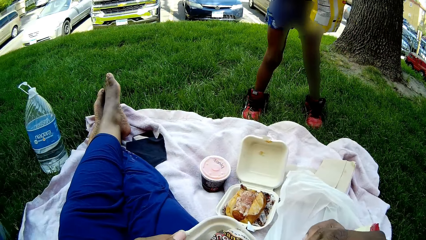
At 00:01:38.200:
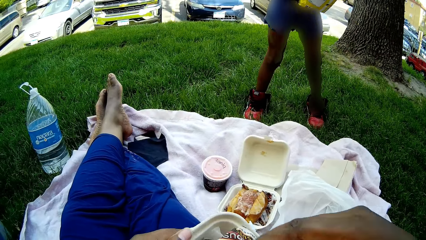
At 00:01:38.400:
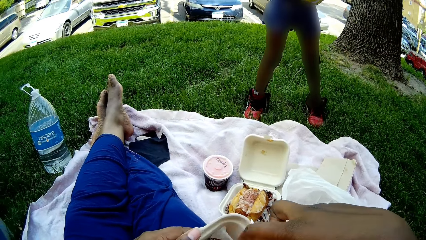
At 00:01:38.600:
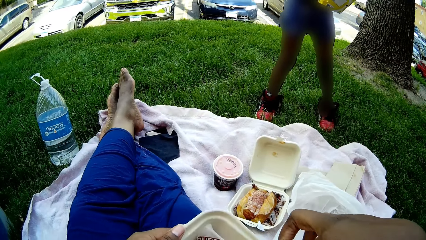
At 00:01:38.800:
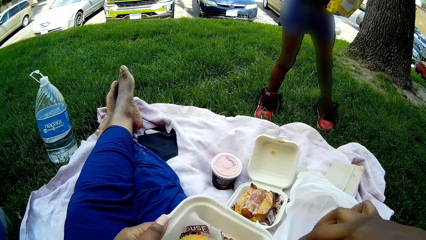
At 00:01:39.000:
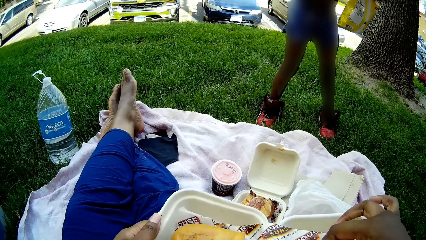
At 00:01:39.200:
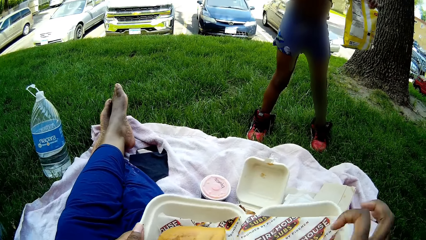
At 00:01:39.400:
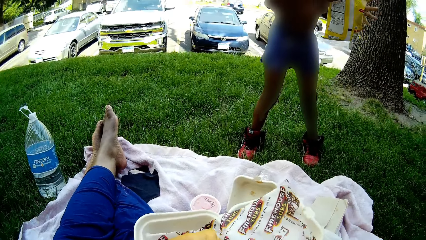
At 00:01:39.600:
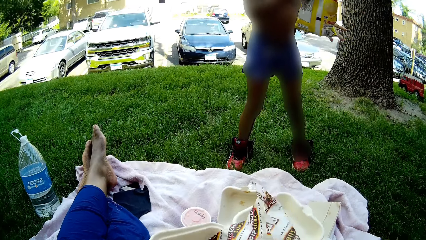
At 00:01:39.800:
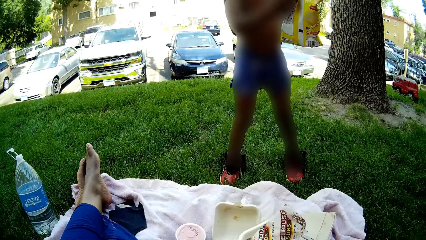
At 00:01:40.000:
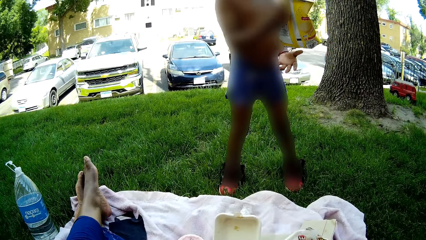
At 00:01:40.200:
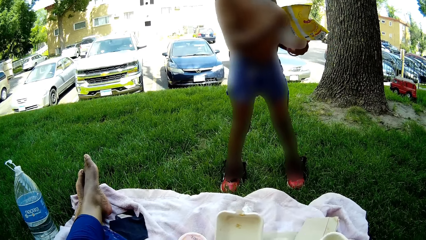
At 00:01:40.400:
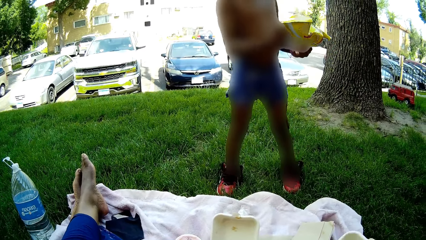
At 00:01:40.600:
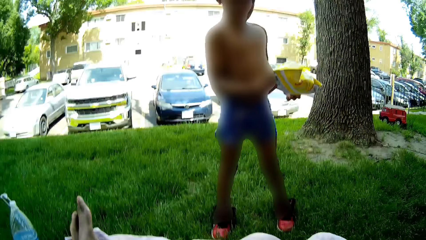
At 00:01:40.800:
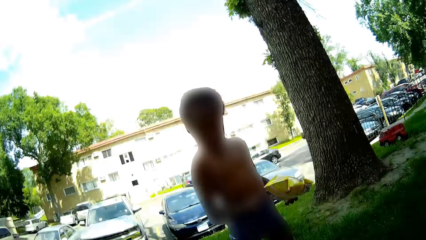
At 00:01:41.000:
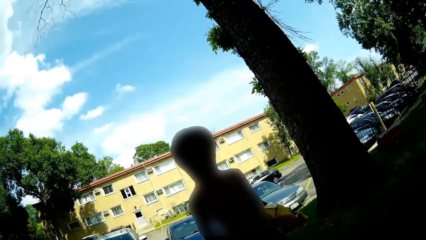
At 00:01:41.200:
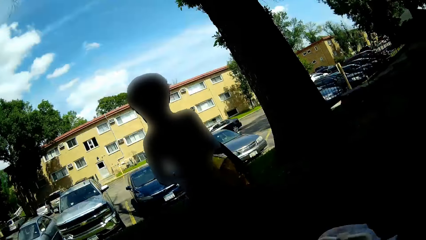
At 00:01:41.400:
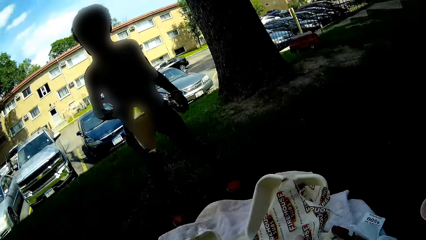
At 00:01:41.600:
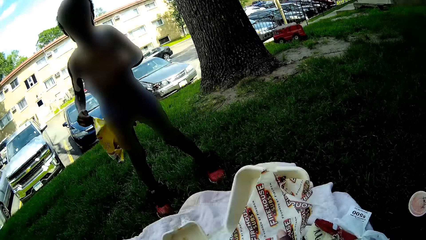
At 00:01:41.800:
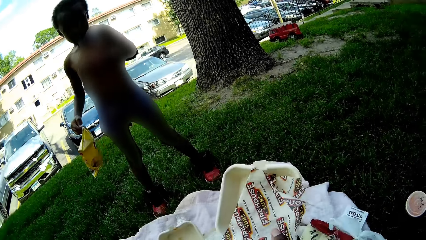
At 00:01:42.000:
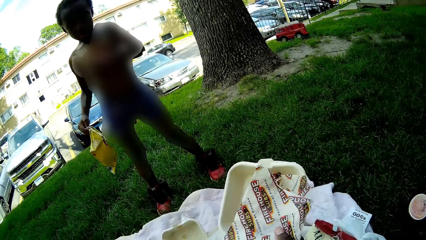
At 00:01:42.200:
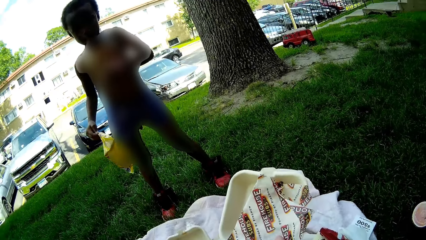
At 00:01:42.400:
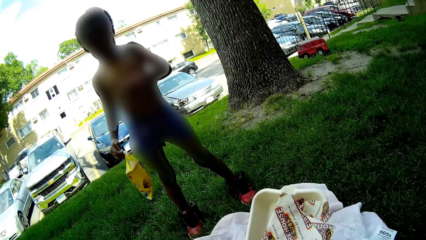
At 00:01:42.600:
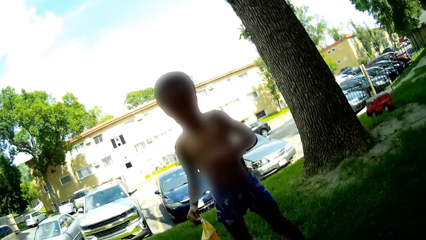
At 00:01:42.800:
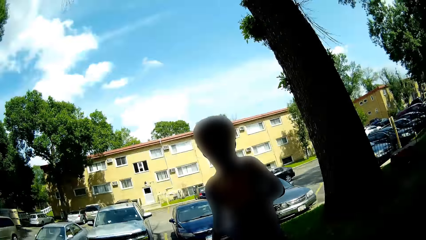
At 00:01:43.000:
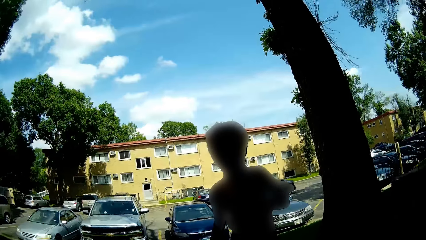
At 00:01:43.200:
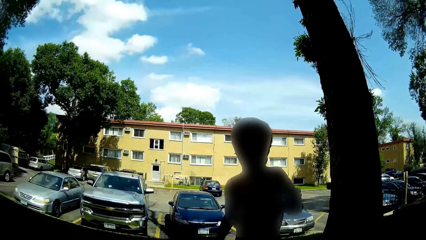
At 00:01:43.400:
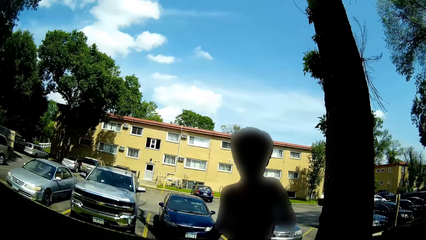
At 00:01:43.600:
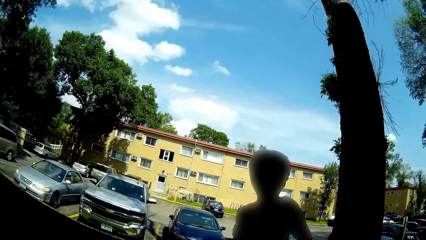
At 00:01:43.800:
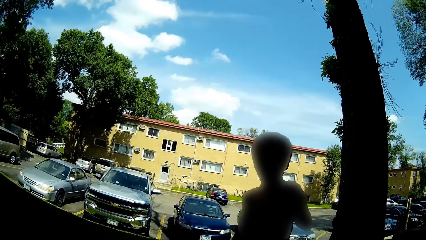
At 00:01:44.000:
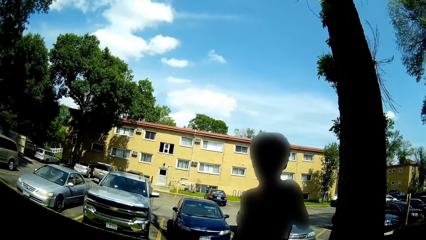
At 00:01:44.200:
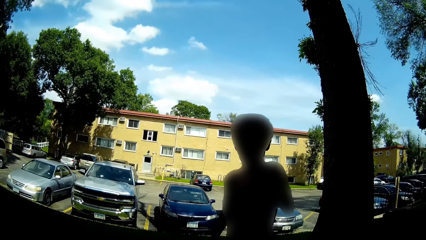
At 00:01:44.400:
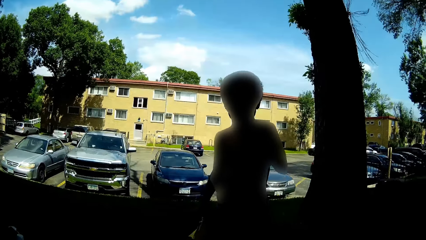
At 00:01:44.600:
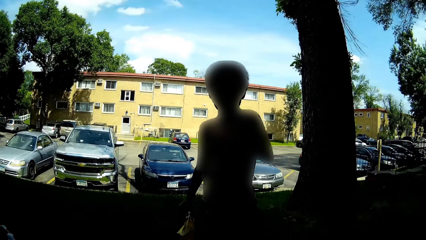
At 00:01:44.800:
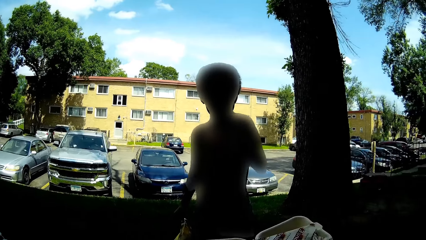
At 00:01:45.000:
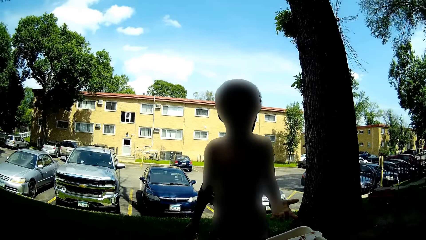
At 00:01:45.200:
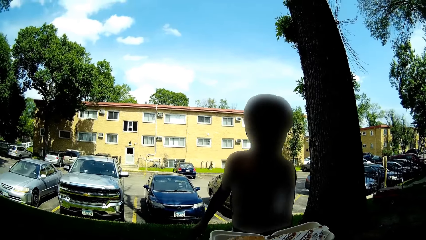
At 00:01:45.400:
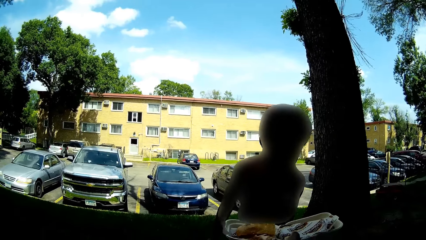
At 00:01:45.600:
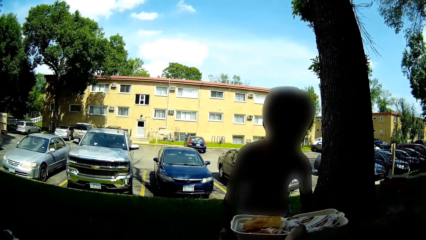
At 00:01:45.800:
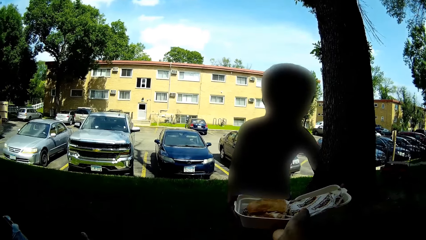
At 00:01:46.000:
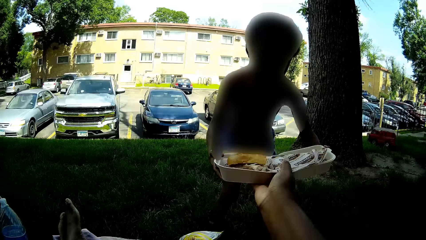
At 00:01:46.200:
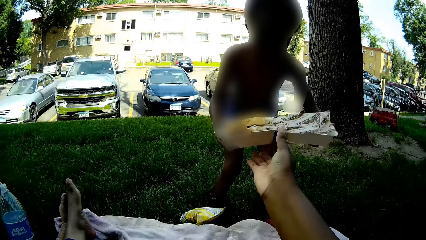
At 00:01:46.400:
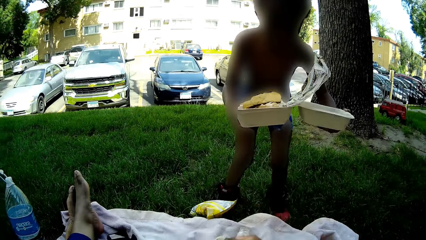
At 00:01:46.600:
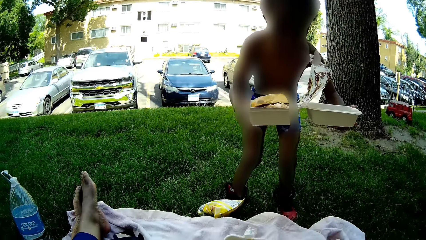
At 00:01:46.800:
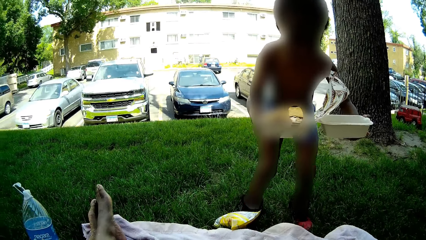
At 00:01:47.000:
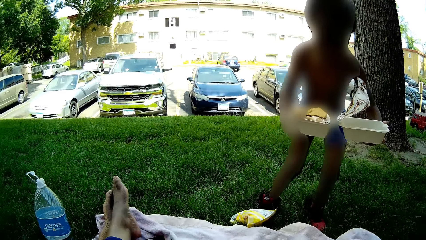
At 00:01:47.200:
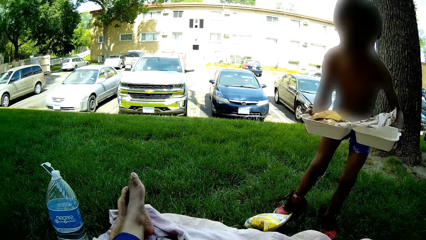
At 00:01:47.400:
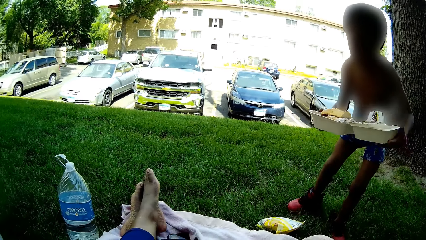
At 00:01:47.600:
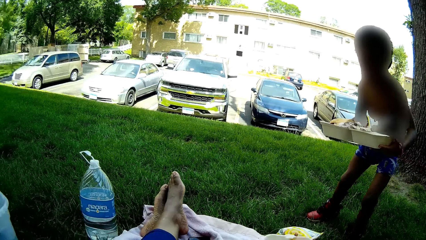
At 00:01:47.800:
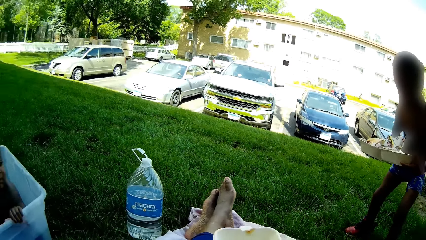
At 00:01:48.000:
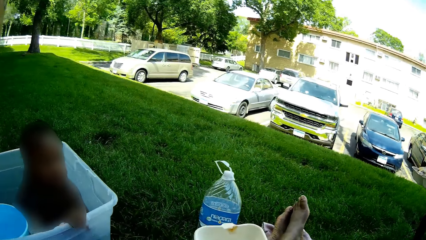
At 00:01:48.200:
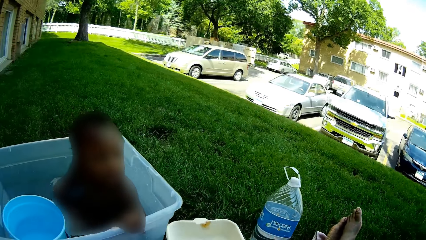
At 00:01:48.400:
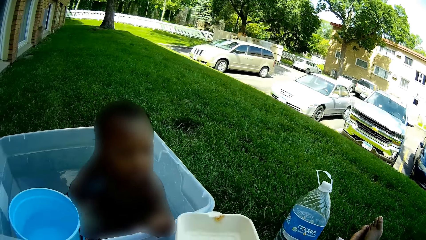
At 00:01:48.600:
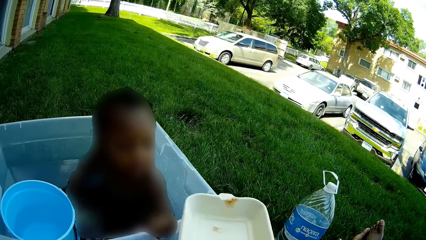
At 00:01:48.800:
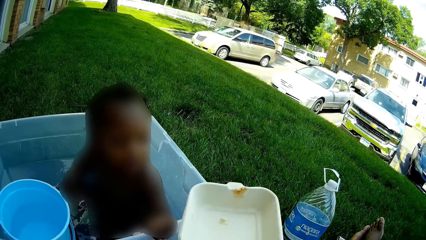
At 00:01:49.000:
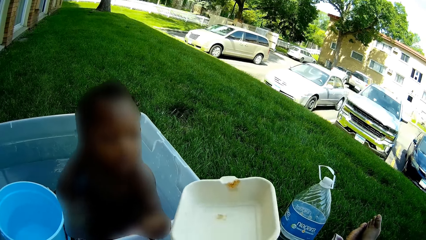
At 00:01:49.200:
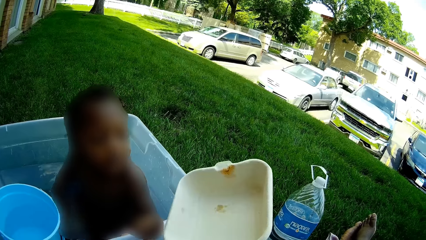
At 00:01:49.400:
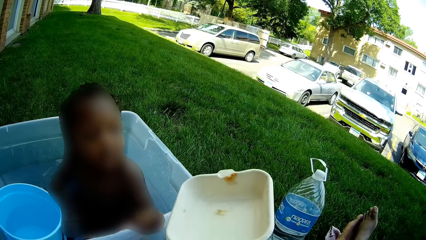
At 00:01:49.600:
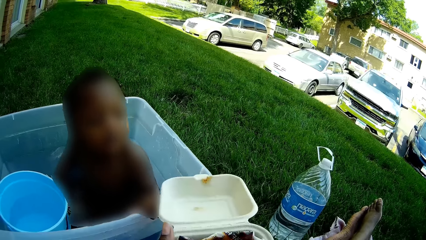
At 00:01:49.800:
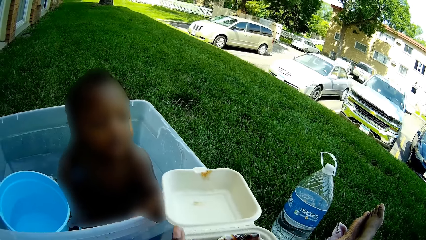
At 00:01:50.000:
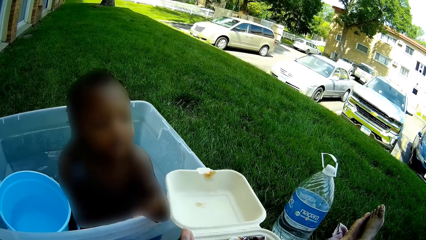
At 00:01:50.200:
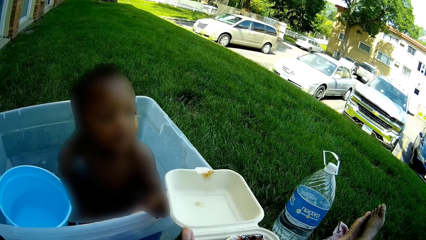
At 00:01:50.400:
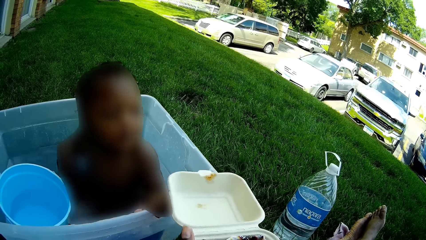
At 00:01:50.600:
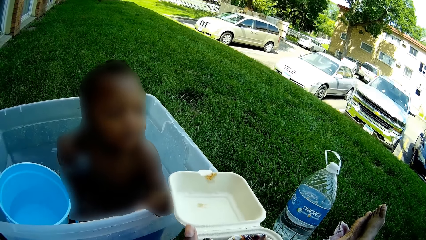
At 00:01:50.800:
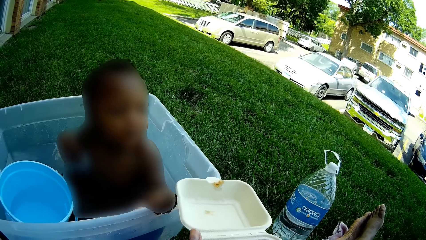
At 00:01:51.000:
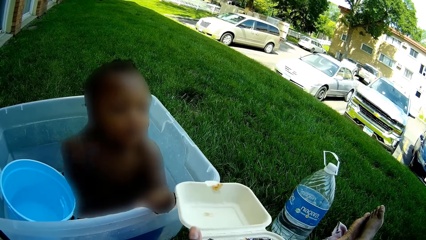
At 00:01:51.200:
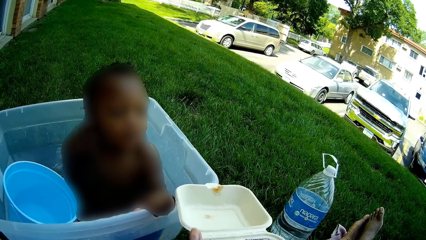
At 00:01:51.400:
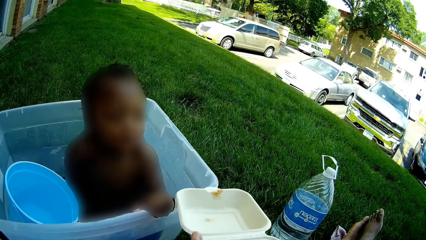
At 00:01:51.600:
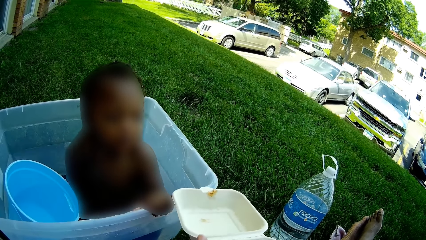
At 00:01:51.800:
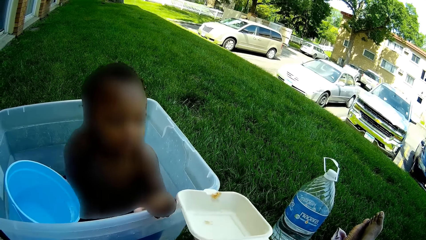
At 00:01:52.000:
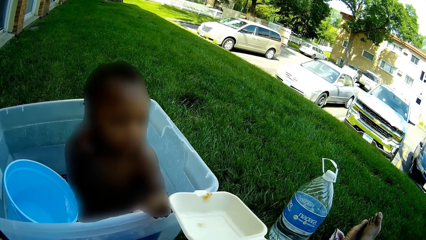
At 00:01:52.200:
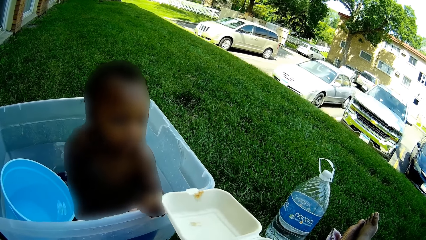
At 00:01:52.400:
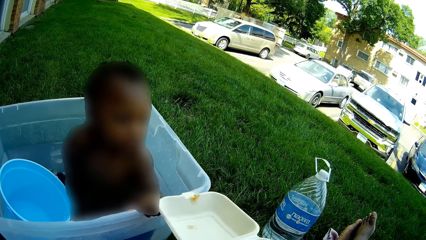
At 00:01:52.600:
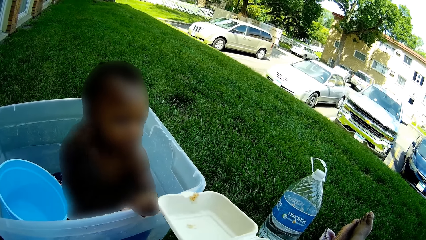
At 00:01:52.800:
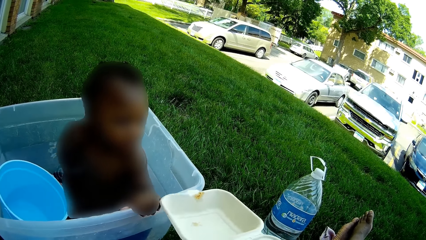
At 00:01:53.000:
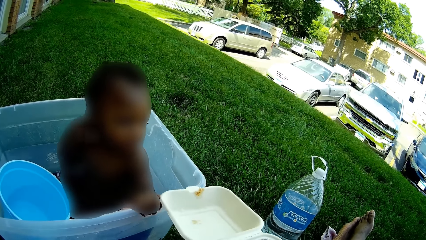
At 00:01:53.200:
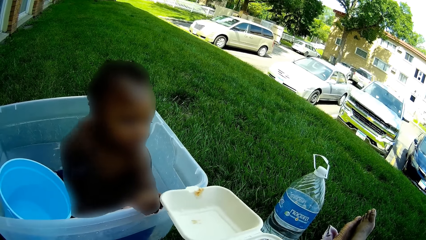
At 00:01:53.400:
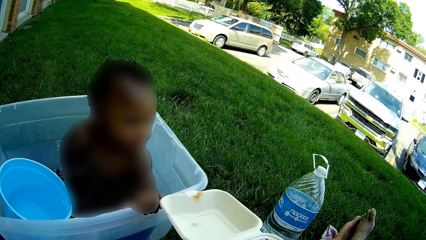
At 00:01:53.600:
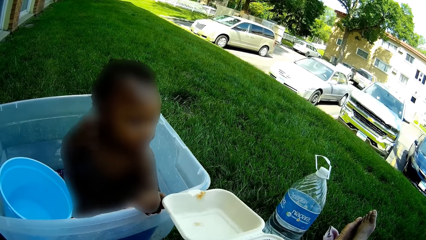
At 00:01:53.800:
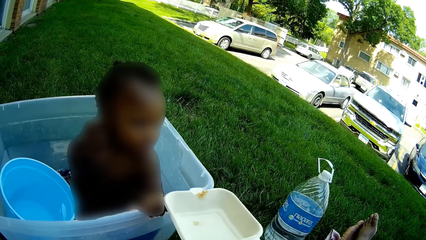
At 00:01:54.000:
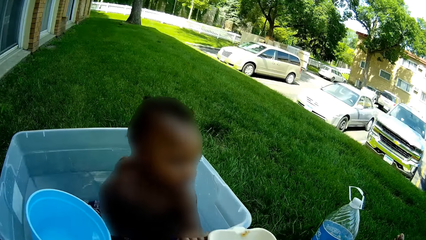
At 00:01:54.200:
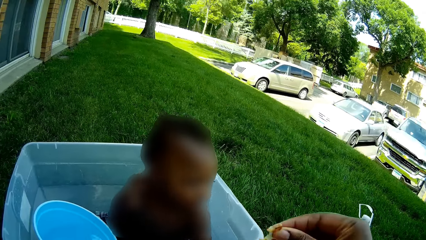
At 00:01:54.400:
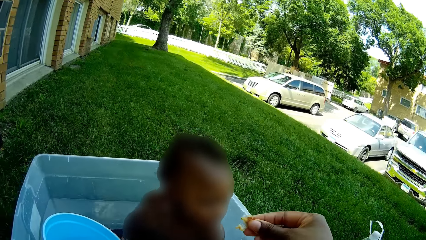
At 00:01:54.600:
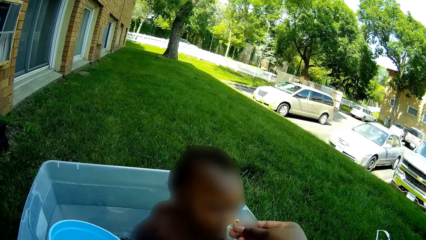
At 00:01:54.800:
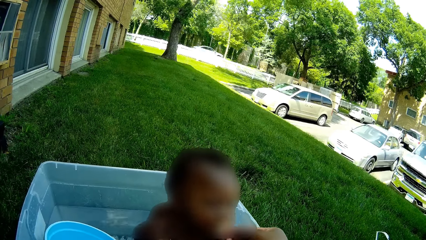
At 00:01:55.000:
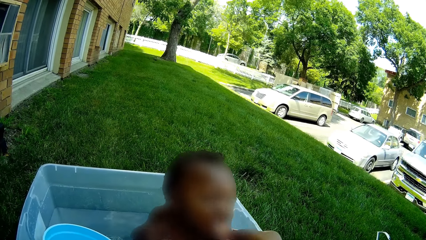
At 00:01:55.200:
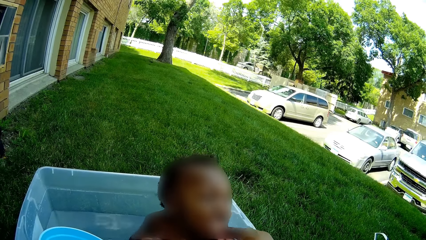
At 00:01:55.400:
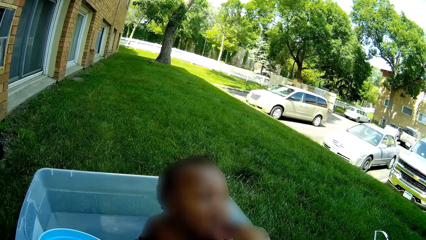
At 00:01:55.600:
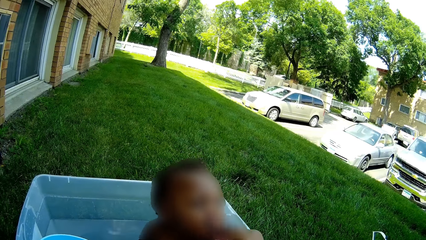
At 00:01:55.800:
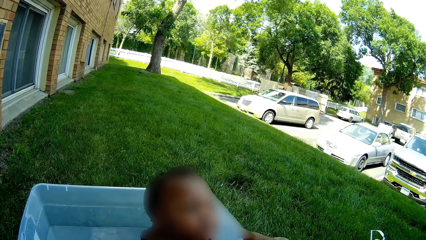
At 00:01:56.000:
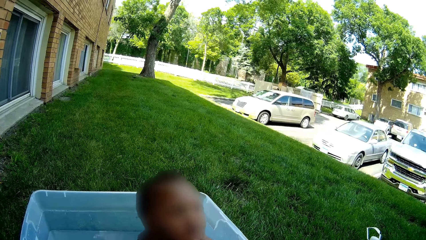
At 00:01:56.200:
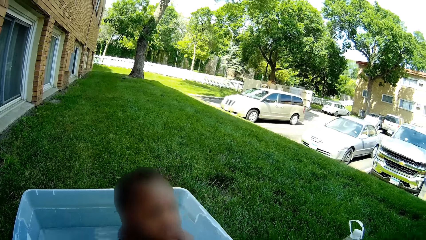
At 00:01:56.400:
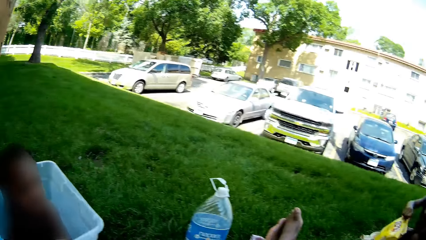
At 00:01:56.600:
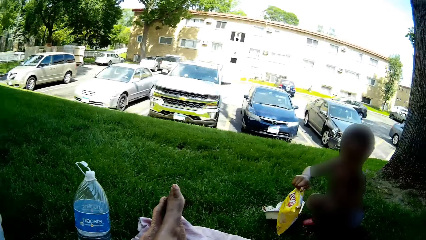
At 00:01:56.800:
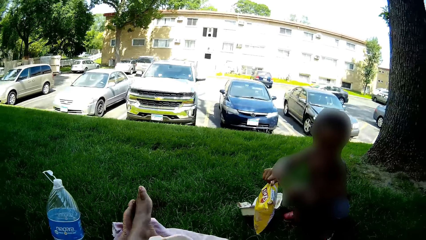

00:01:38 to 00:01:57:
The camera wearer holds the take away pack with both hands. She opens the dish. She talks to the boy. She passes the take away pack to the boy. She feeds the baby with her right hand.
